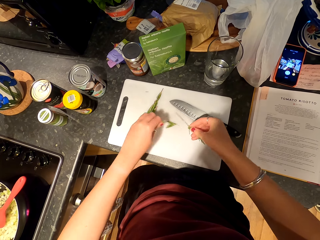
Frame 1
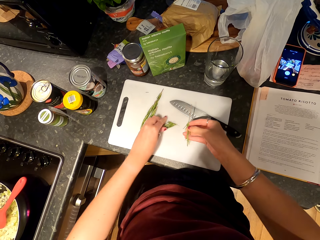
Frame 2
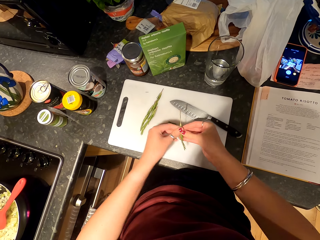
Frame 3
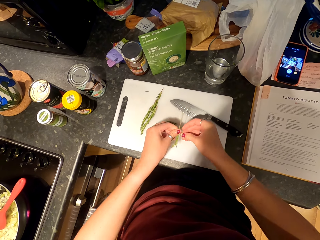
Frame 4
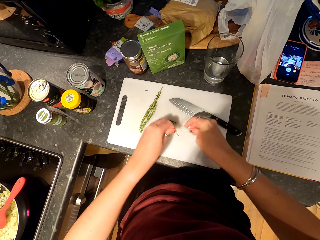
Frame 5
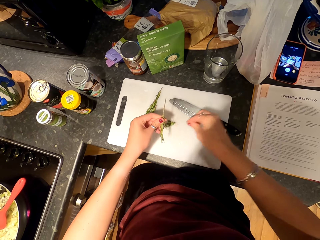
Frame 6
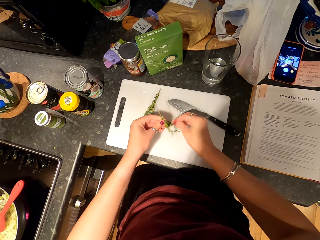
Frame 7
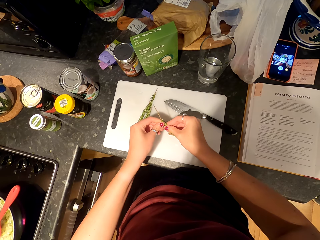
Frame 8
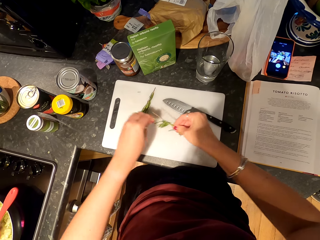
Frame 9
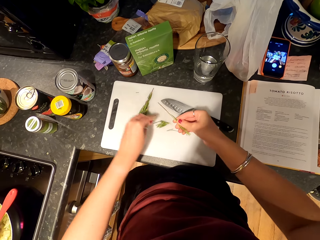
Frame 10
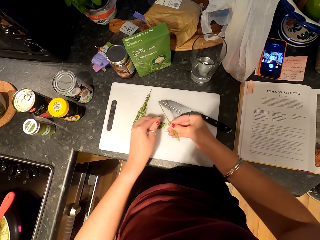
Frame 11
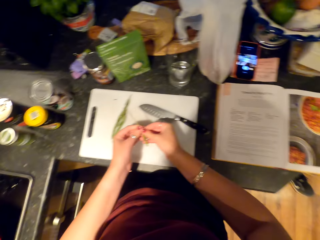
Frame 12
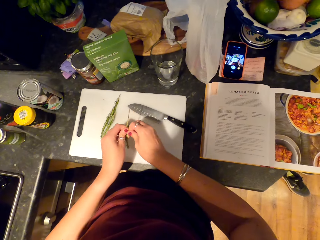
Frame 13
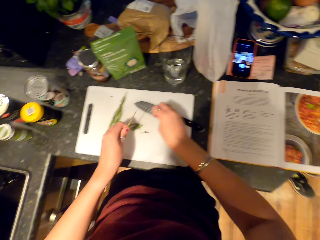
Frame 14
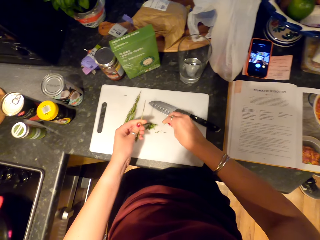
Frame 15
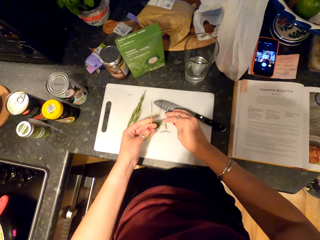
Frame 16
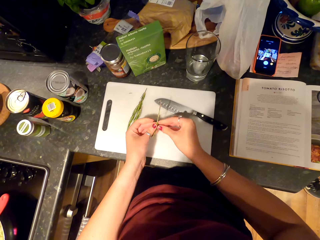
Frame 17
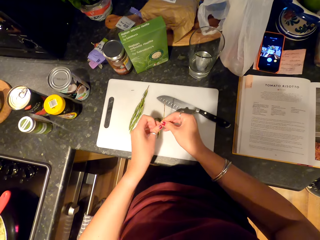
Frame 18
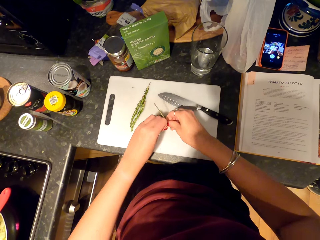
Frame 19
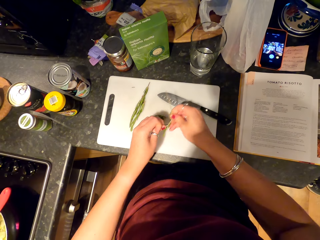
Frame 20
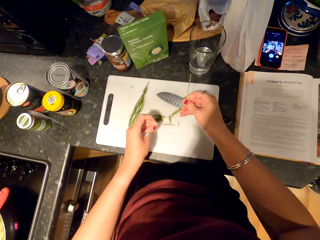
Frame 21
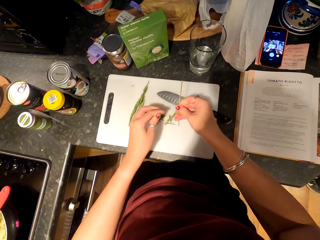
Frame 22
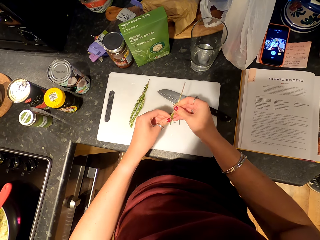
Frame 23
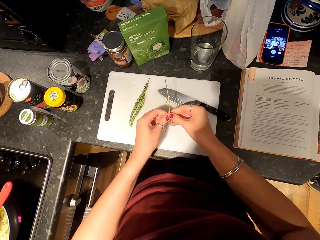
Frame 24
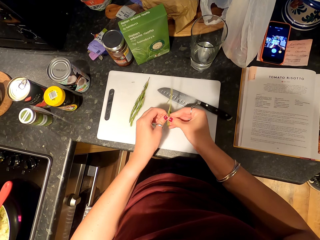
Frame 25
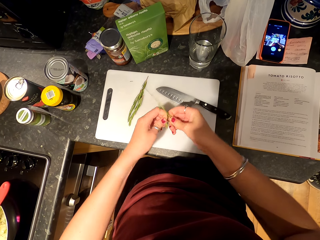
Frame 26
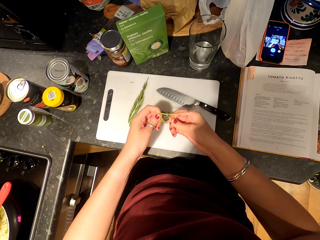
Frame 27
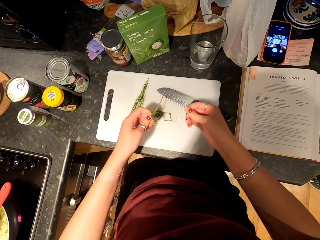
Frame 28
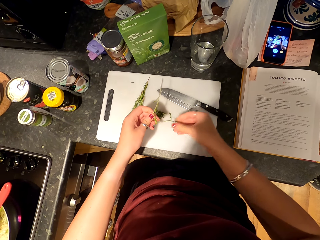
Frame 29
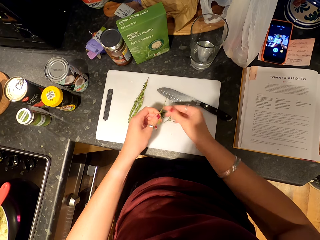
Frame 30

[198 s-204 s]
The camera wearer peels the rosemary.

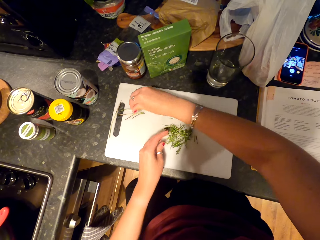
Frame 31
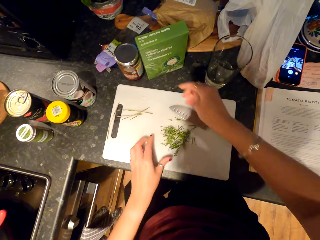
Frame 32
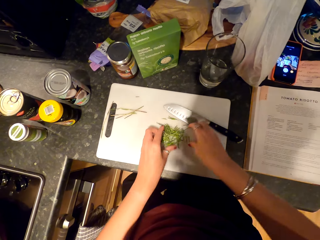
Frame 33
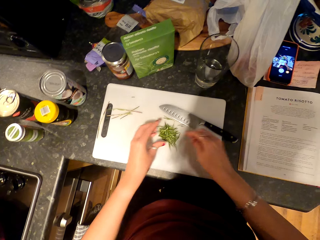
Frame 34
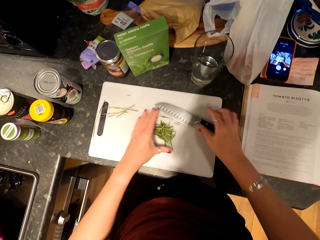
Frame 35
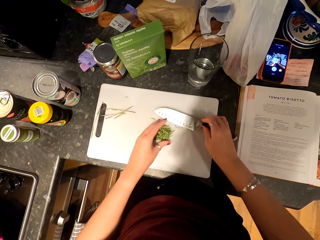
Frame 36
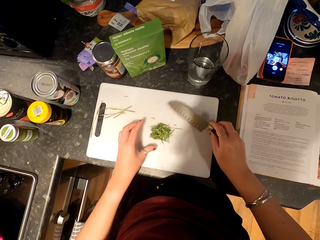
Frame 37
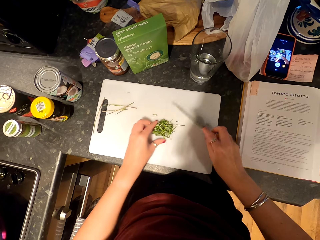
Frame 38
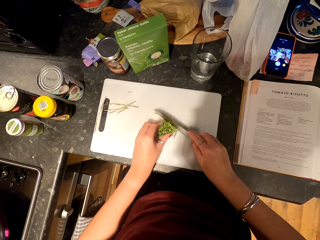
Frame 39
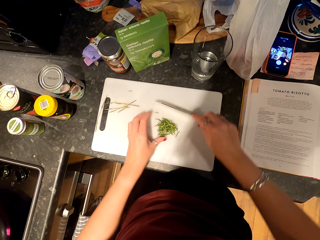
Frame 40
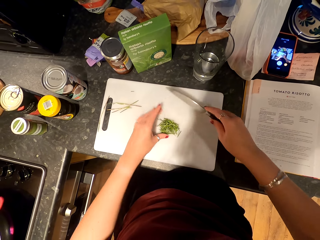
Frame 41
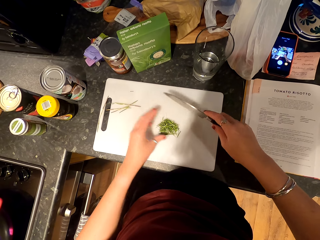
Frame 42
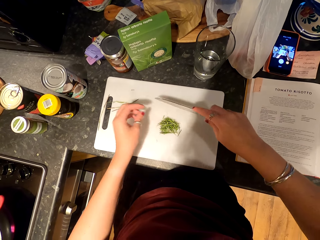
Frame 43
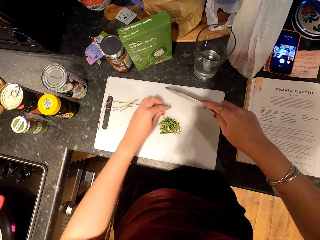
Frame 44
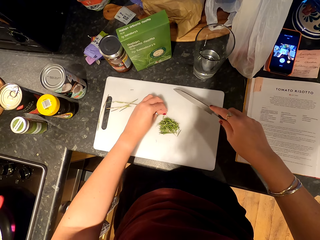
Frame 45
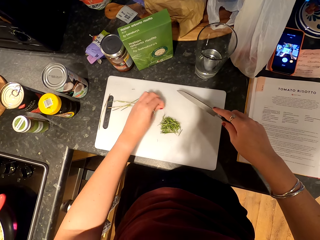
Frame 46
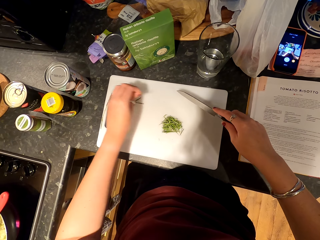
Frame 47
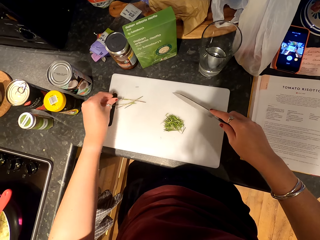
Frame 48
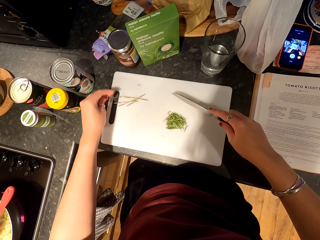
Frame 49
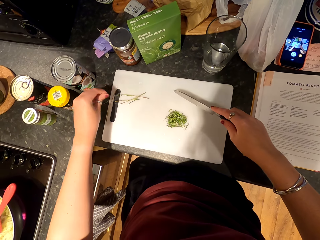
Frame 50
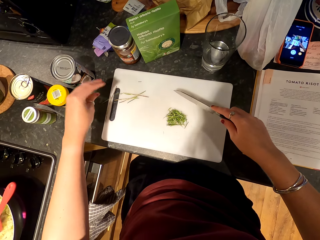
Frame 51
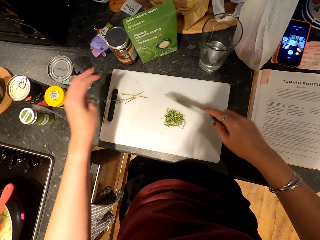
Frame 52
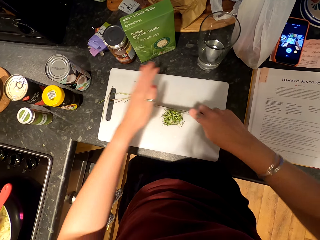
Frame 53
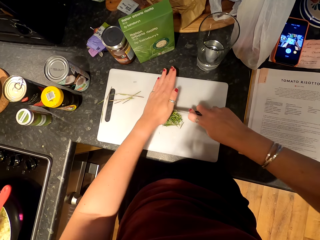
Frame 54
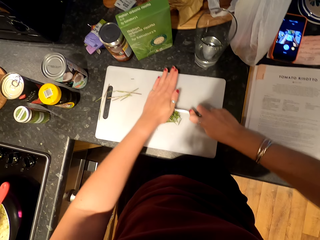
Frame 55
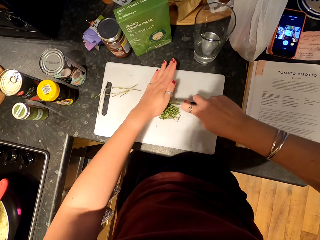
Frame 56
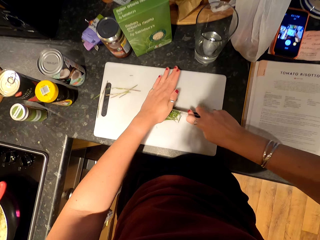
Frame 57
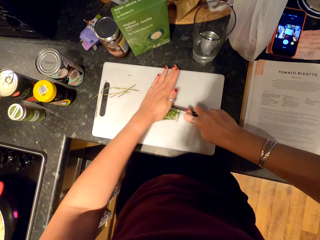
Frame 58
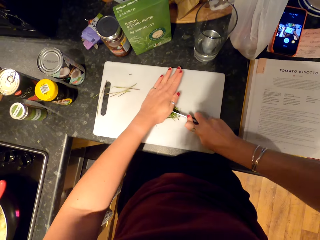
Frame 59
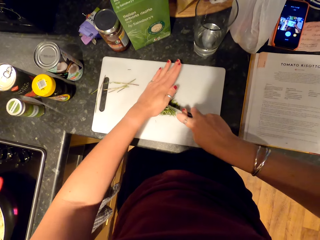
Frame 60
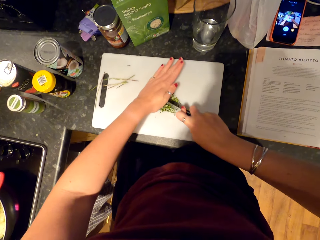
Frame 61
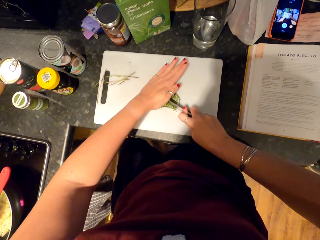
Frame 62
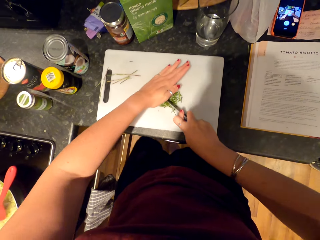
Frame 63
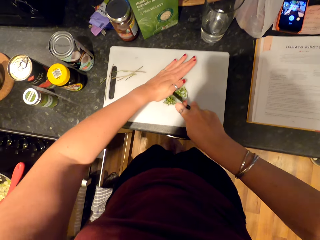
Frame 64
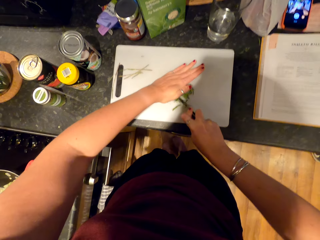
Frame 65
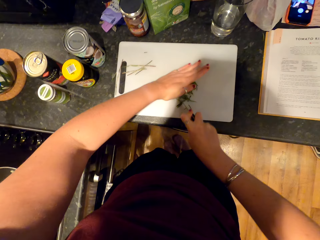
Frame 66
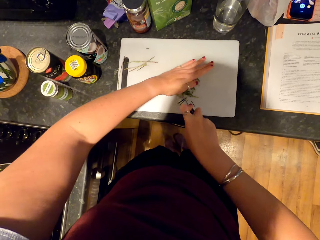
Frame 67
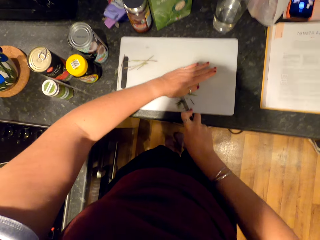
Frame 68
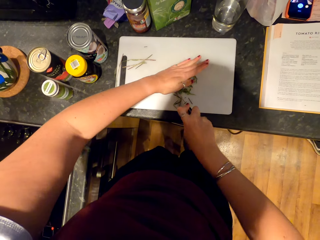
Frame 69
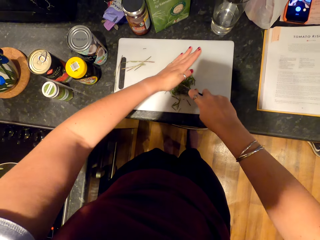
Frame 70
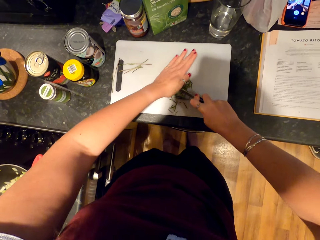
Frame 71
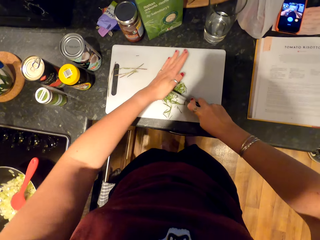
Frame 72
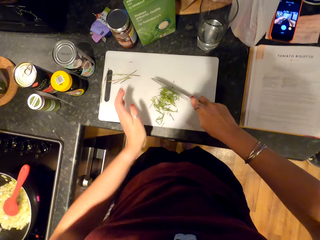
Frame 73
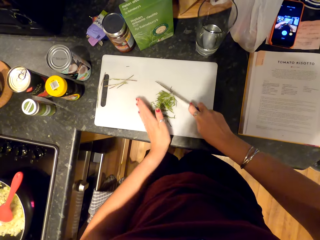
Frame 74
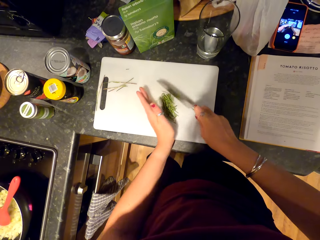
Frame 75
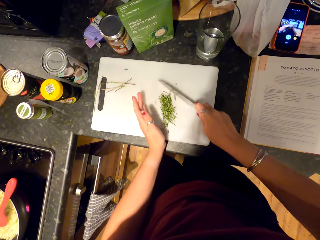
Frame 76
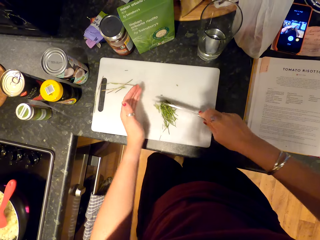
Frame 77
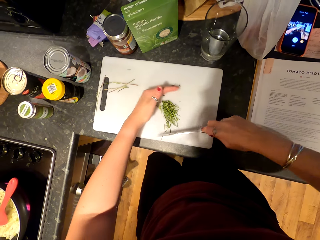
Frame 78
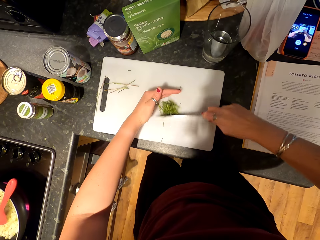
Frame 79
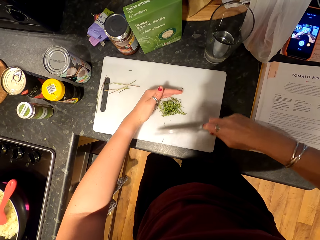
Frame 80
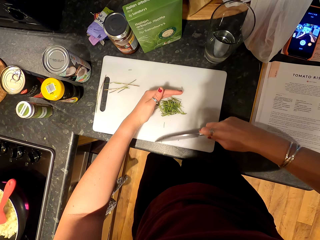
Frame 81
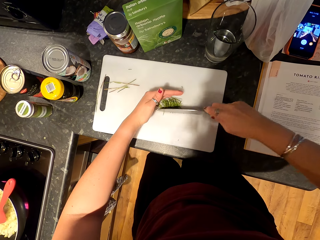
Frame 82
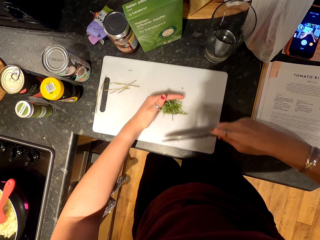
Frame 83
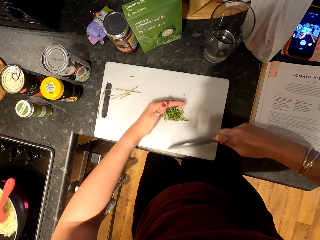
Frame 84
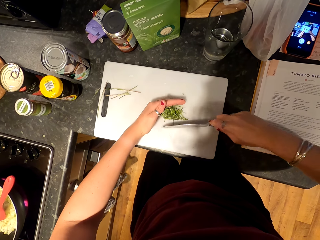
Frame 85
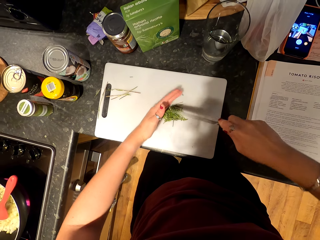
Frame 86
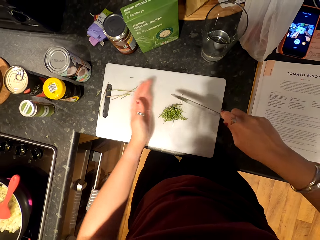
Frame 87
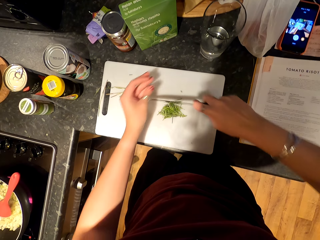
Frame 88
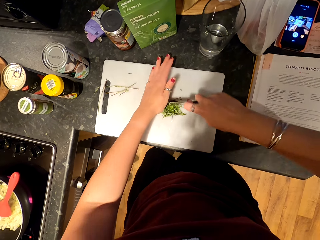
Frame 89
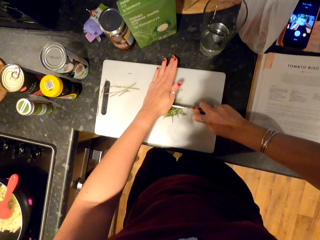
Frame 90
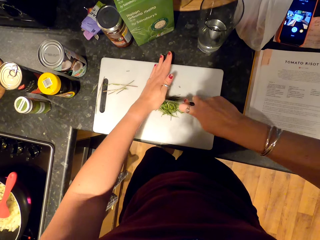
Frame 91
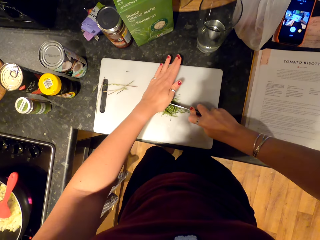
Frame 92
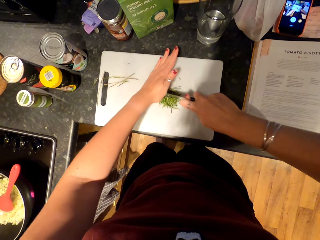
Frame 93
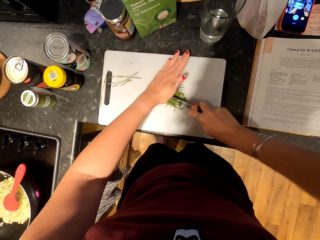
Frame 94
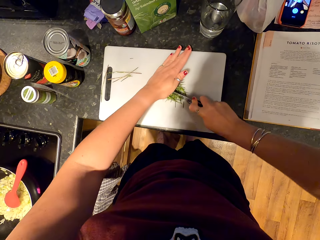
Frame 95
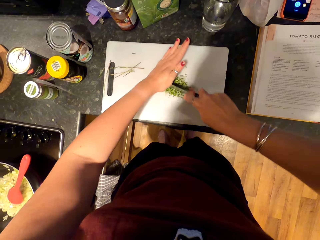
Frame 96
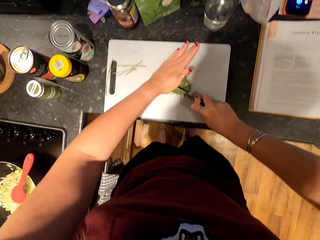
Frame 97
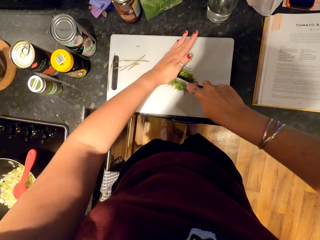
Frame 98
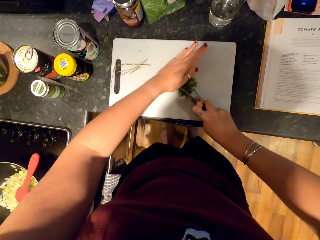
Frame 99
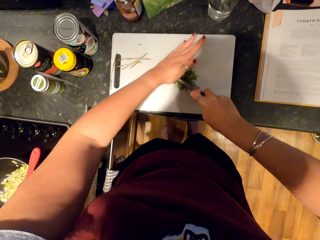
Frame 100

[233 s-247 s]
The camera wearer puts the rosemary together. They chop the rosemary. They put the rosemary together. They chop the rosemary.

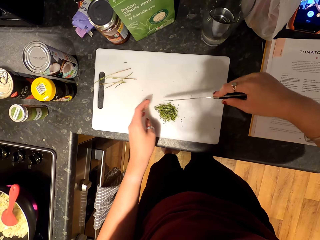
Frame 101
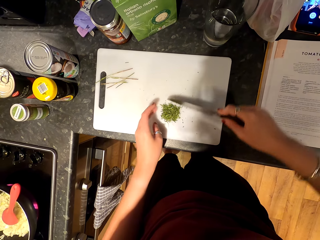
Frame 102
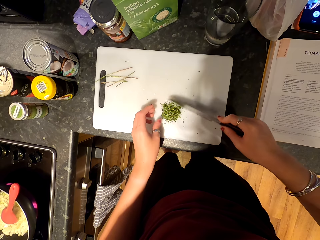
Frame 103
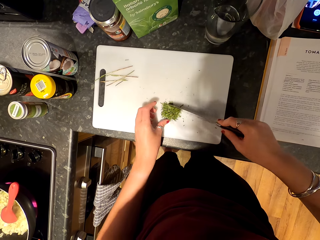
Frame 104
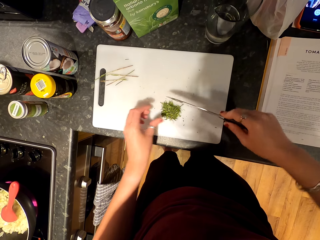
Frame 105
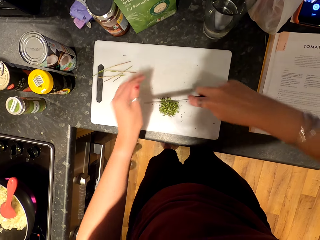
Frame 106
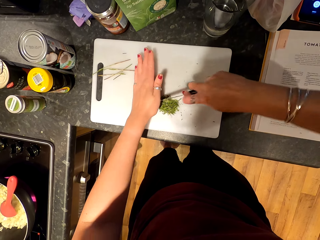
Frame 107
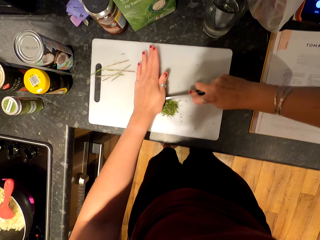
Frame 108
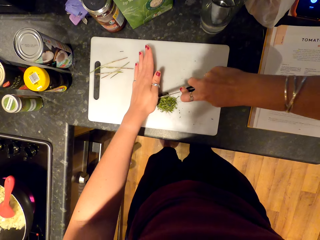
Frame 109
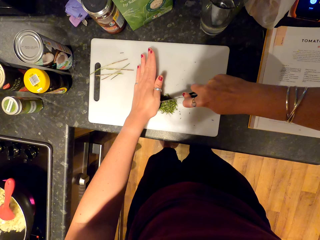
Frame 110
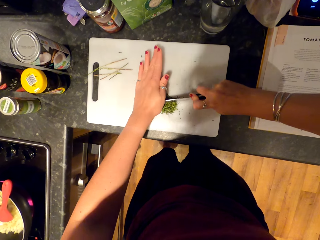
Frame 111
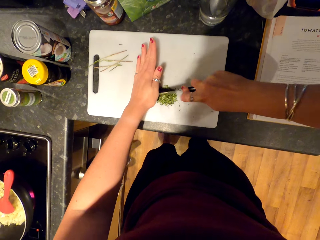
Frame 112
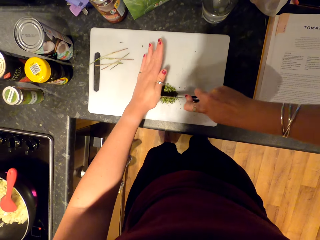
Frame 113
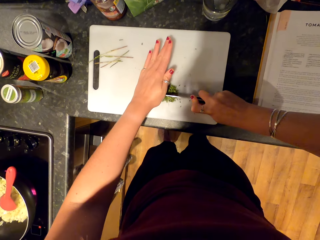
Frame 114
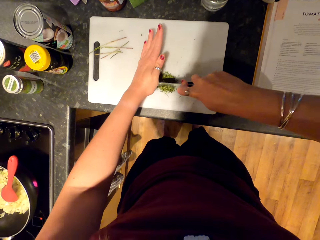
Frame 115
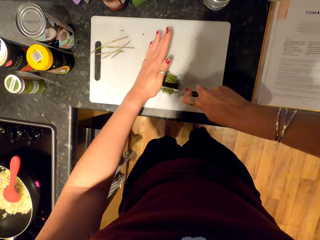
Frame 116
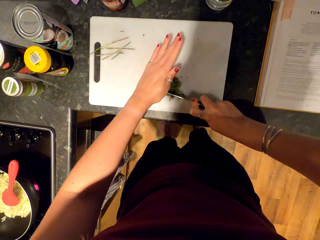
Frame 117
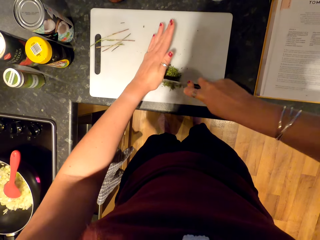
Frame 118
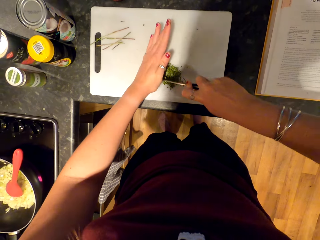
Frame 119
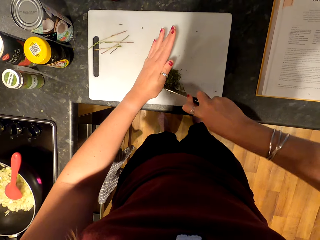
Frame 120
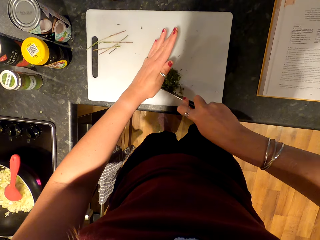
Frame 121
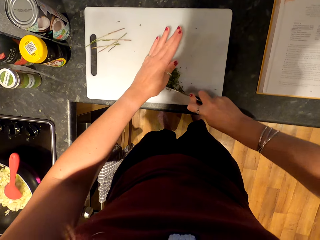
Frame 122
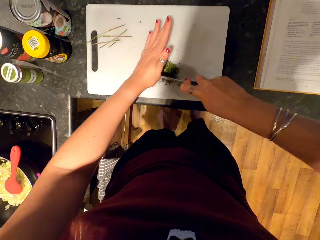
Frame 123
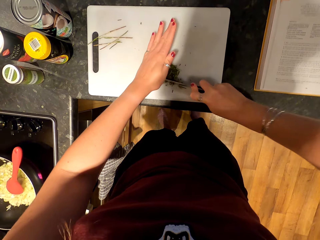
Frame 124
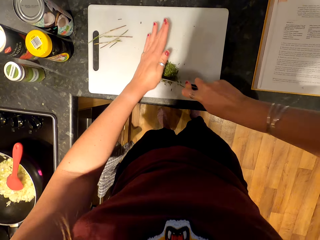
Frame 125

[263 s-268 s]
The camera wearer chops the rosemary.
